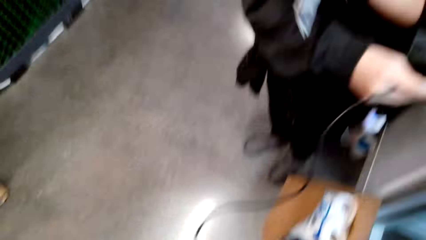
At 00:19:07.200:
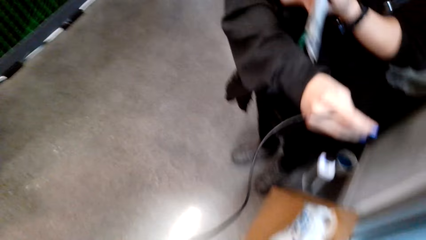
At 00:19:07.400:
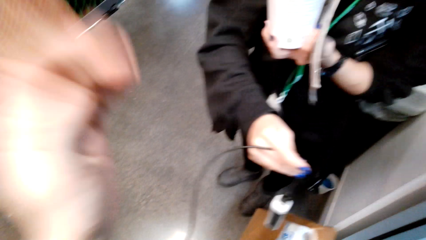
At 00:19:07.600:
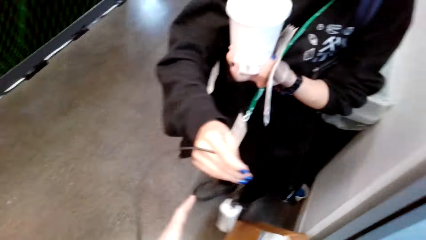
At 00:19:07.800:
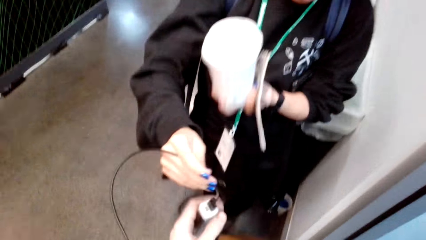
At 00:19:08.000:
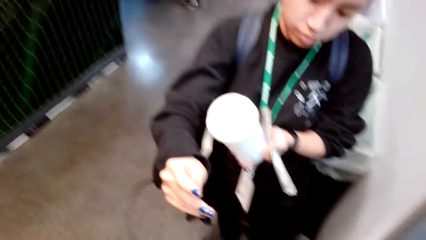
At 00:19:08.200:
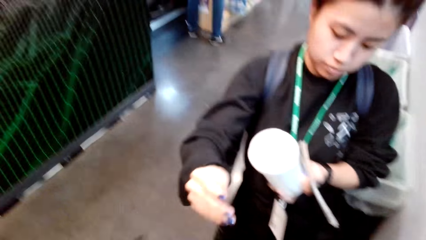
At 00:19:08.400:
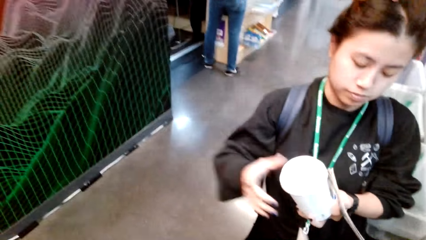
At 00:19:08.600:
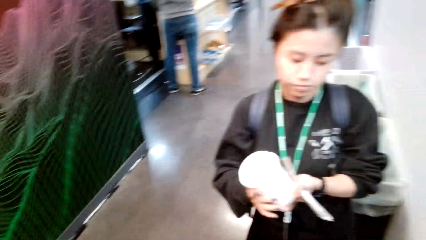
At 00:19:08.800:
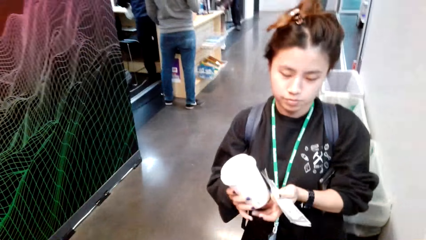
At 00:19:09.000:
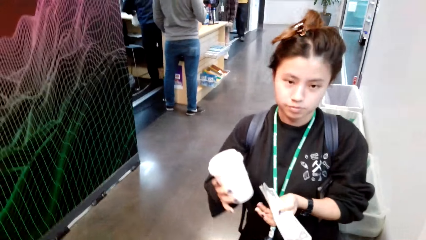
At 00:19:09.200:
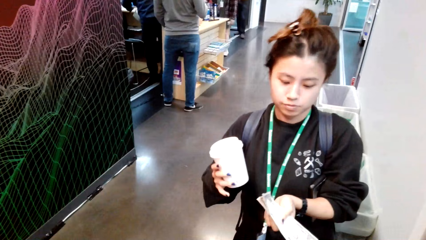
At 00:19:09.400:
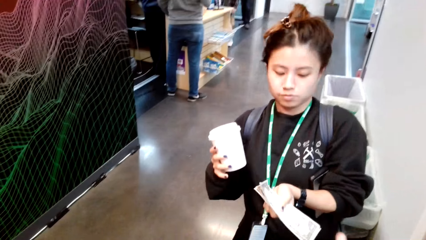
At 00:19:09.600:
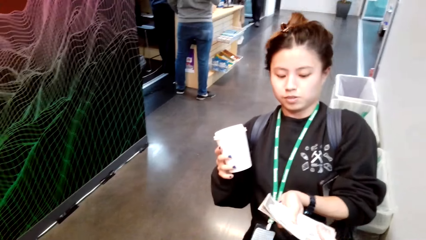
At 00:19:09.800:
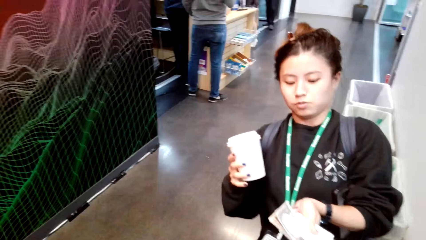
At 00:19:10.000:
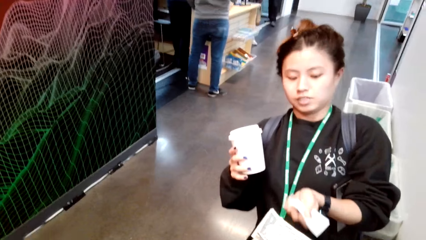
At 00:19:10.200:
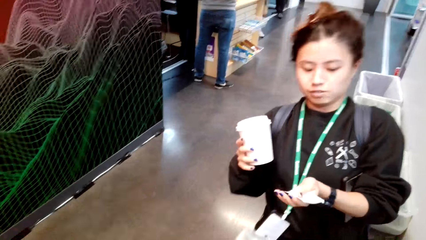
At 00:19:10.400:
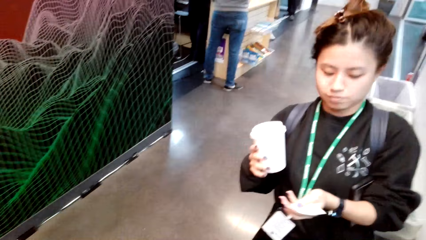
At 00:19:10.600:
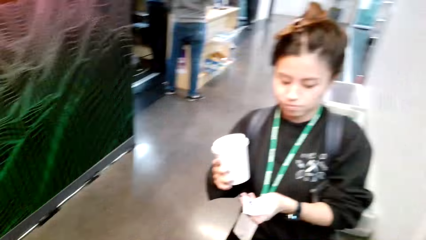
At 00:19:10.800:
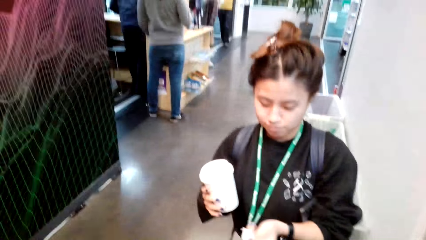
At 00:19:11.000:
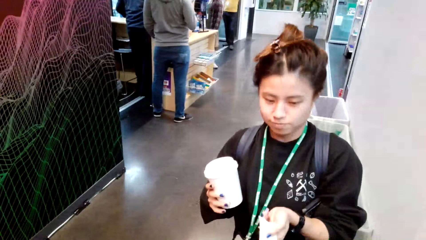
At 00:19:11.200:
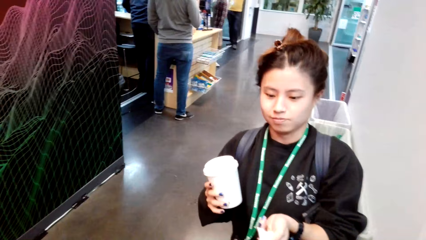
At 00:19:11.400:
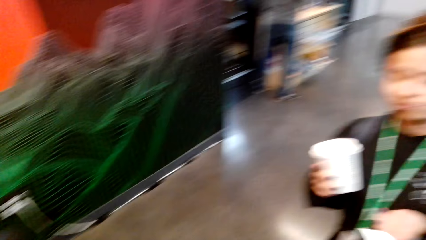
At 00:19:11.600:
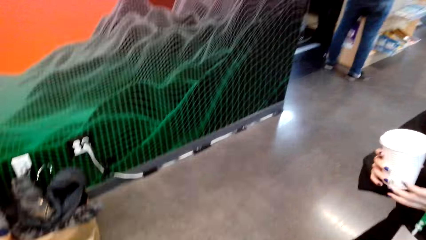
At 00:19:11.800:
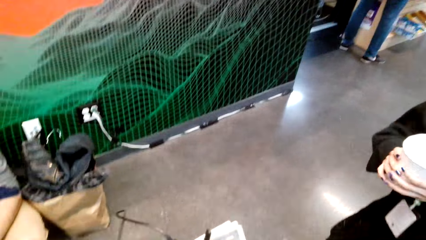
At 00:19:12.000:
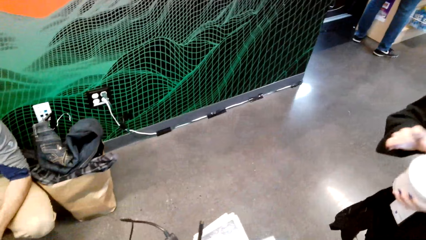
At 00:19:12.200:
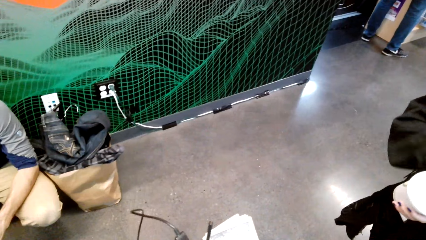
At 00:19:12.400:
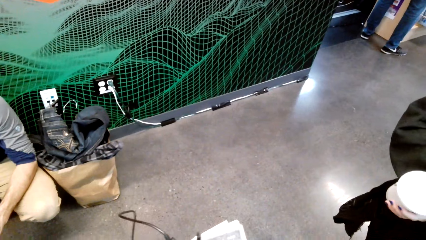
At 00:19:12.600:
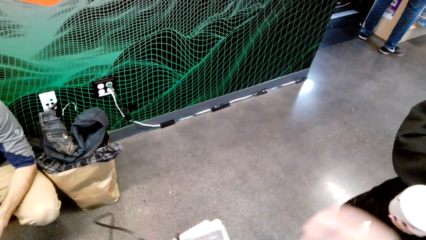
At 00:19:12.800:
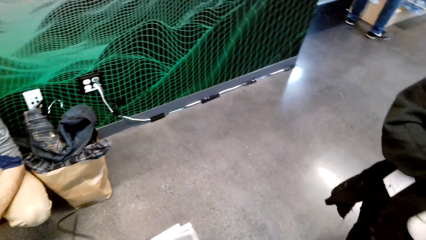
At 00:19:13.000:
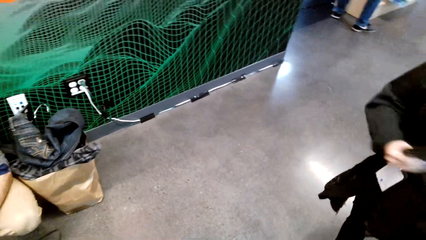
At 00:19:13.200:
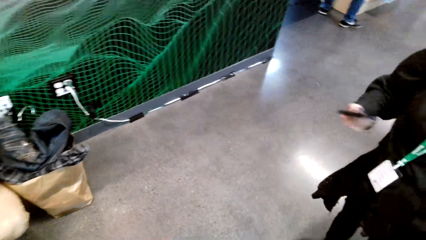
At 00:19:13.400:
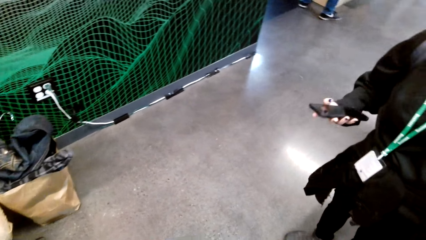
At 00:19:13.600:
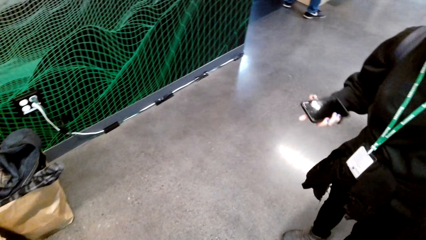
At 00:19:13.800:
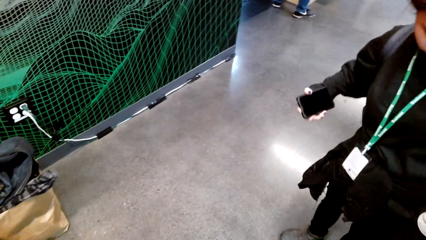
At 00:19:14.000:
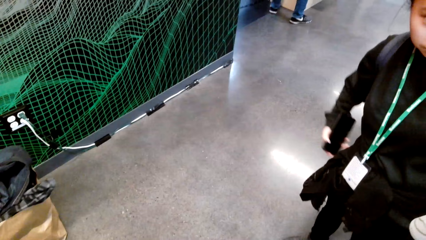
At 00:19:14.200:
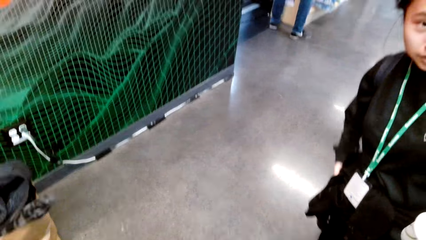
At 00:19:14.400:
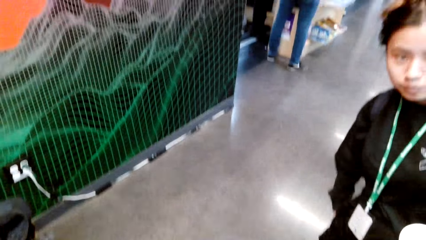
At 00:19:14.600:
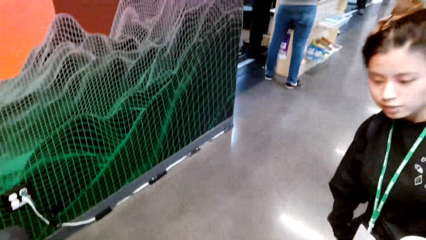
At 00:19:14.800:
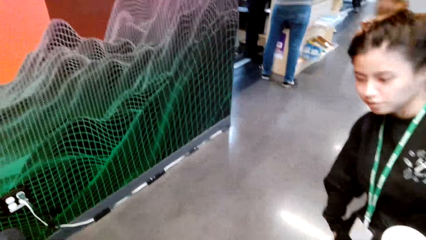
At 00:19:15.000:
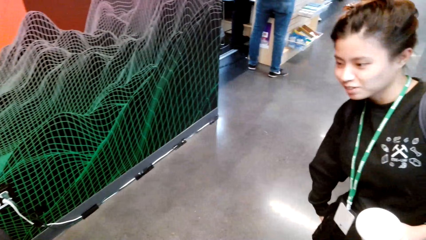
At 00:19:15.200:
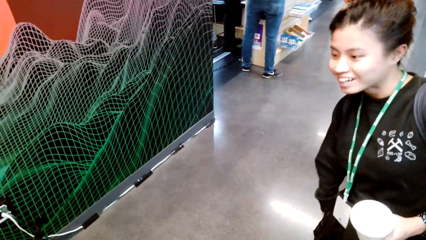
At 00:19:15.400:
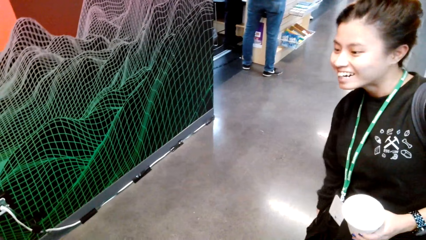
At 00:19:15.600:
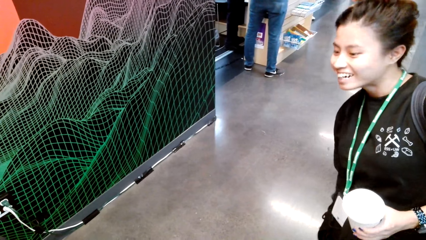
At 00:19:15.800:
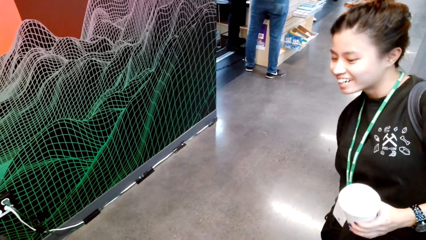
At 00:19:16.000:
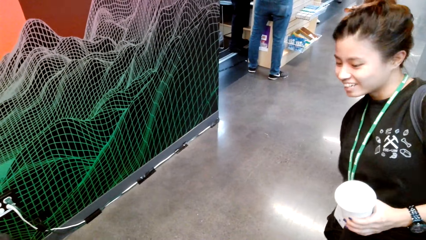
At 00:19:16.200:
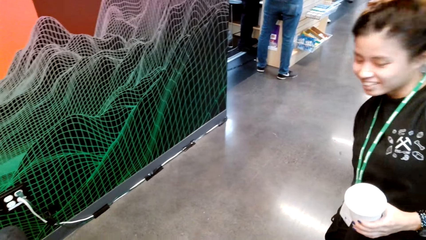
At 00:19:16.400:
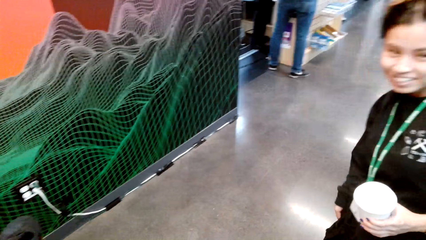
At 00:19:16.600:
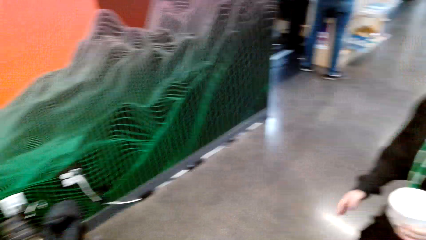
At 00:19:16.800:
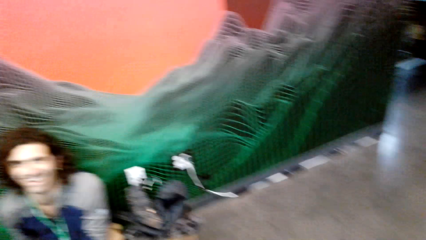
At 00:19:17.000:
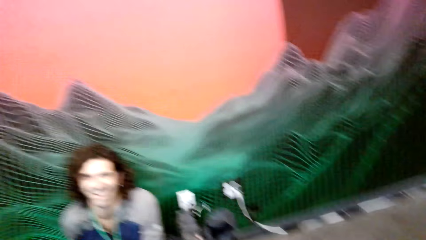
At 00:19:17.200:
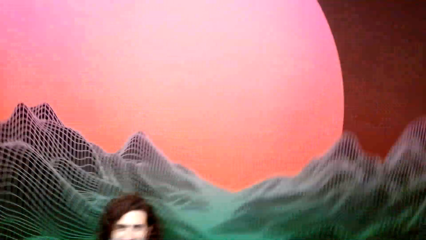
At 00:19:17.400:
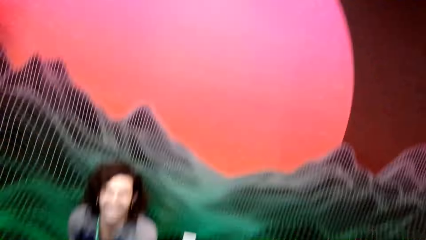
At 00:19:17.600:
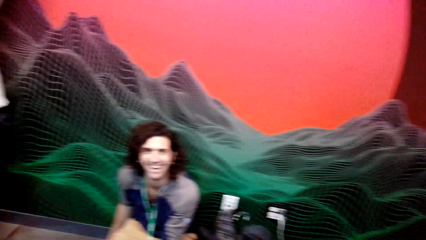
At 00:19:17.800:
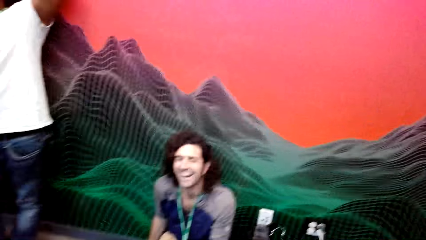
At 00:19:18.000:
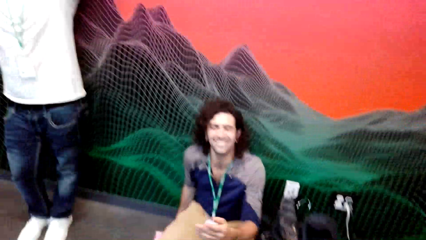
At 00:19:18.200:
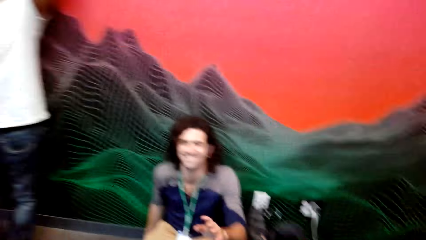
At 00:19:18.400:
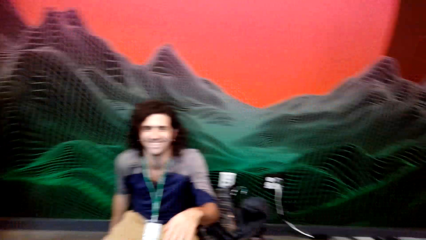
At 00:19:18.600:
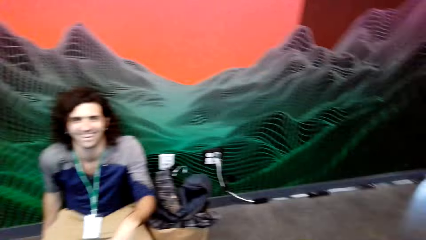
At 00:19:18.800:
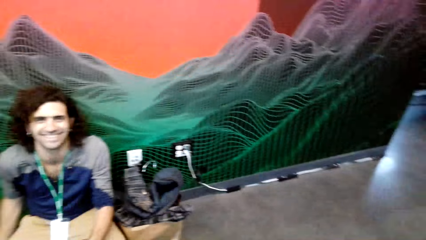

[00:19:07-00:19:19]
The camera wearer takes off the camera. The man takes the camera from the camera wearer. The camera wearer speaks to a woman. They take money from a woman. Another woman puts her phone in the pocket. The camera wearer speaks.
